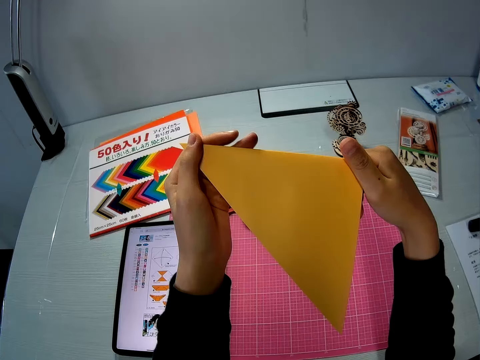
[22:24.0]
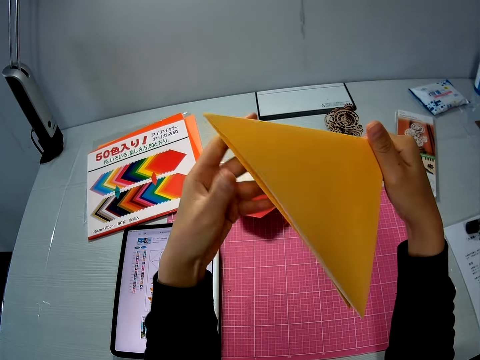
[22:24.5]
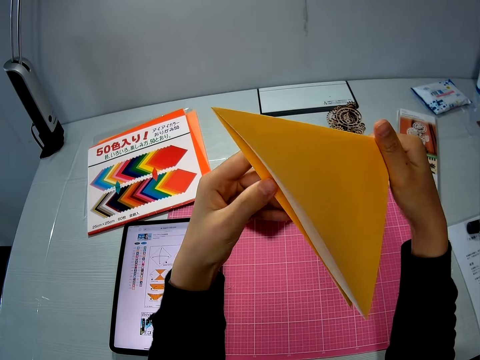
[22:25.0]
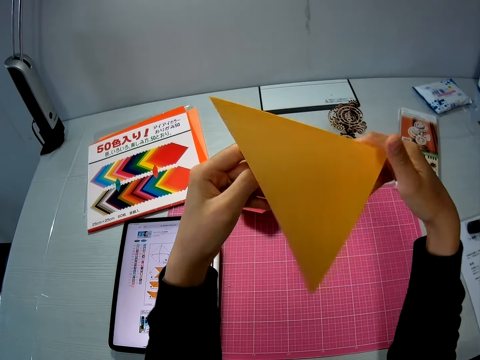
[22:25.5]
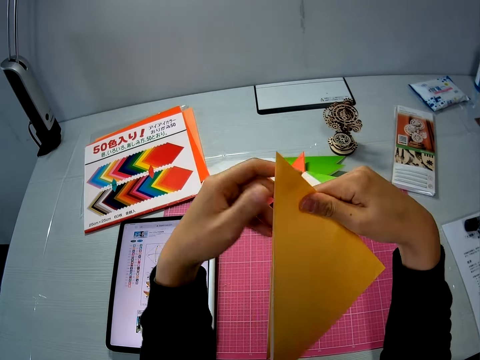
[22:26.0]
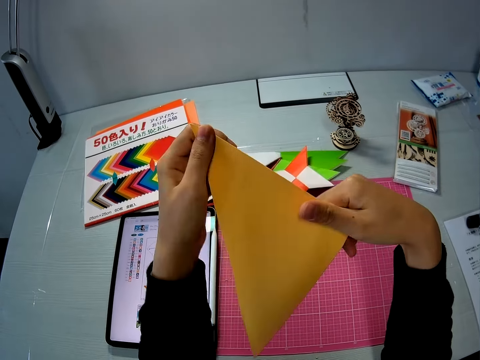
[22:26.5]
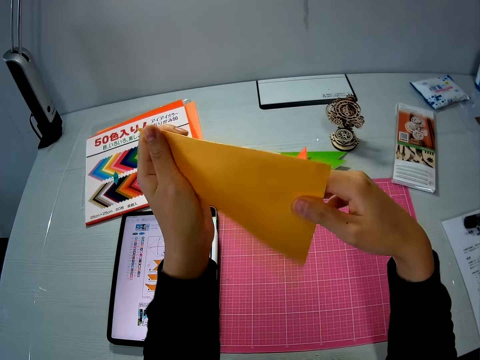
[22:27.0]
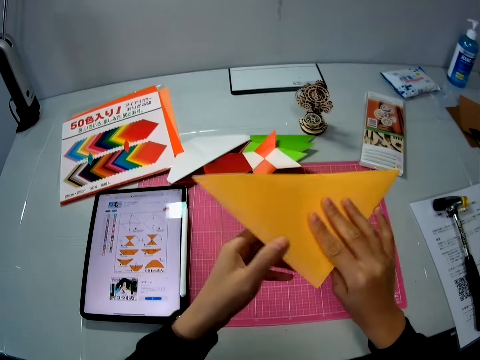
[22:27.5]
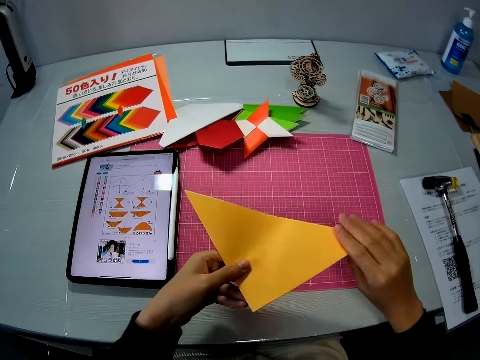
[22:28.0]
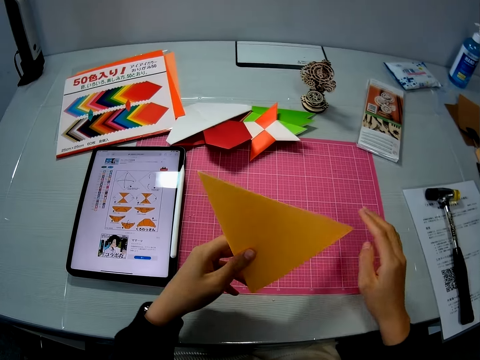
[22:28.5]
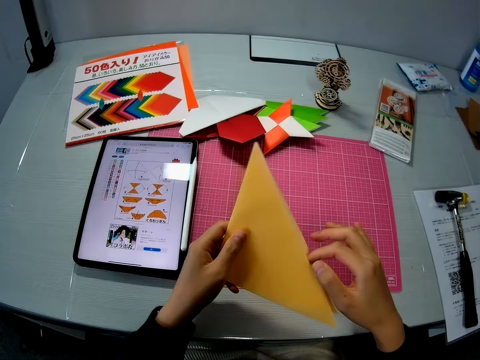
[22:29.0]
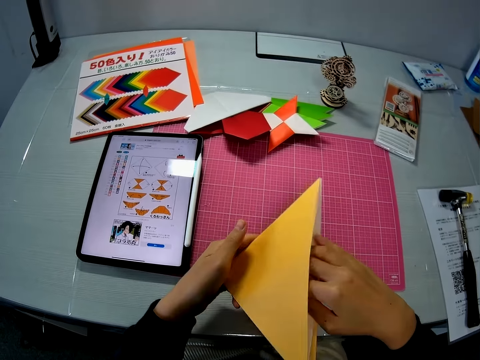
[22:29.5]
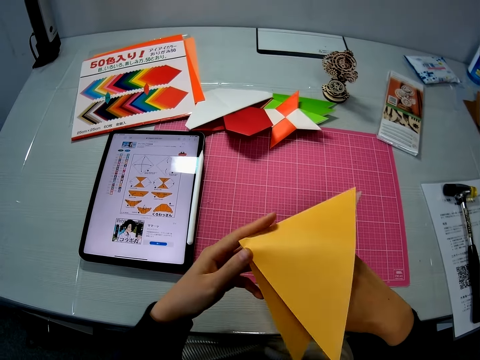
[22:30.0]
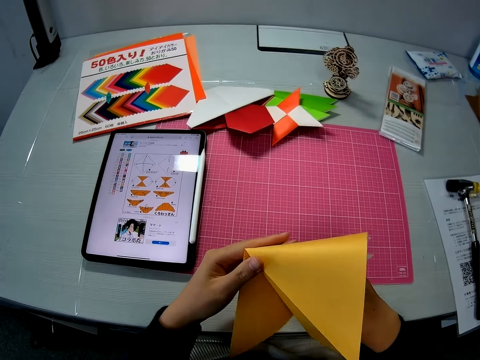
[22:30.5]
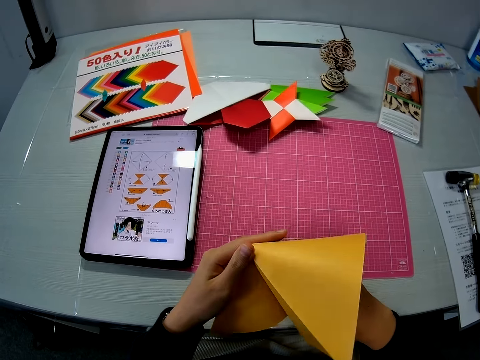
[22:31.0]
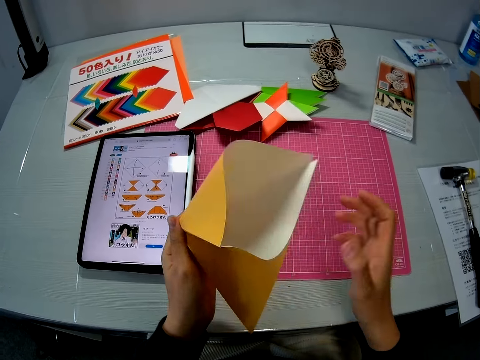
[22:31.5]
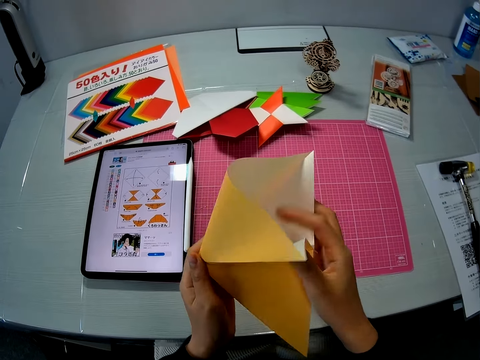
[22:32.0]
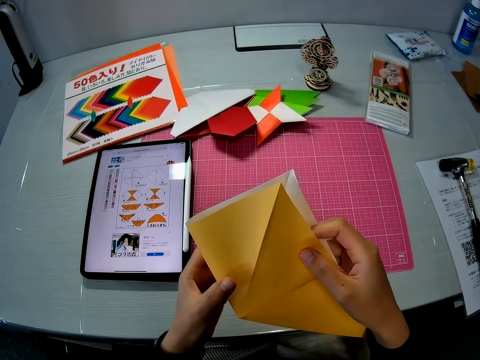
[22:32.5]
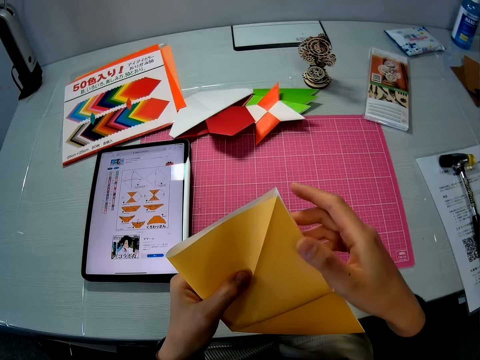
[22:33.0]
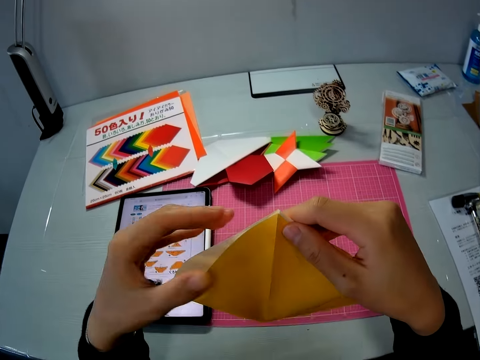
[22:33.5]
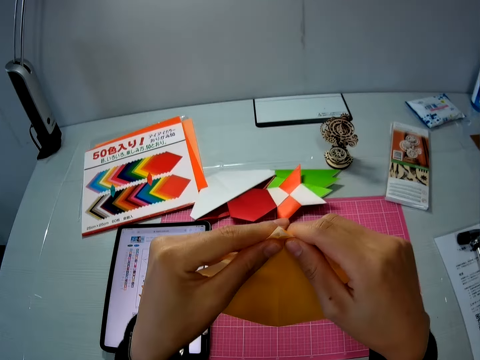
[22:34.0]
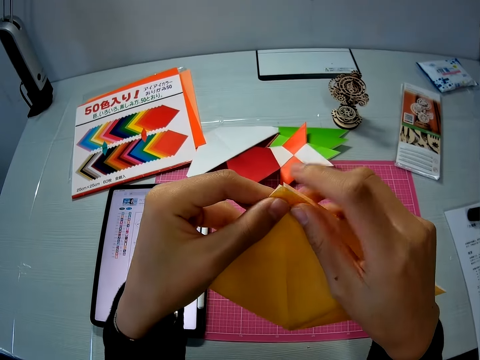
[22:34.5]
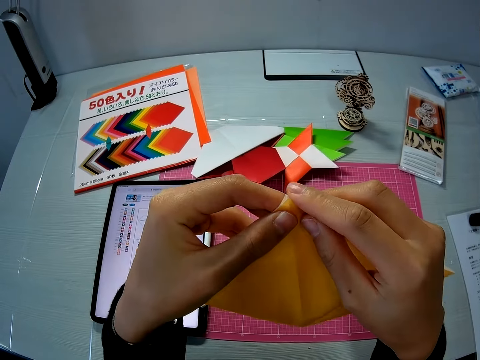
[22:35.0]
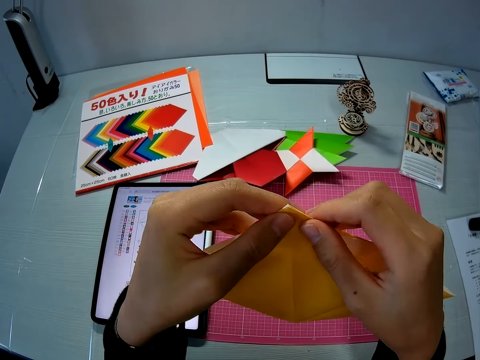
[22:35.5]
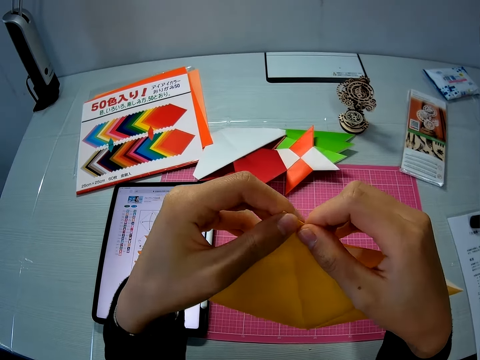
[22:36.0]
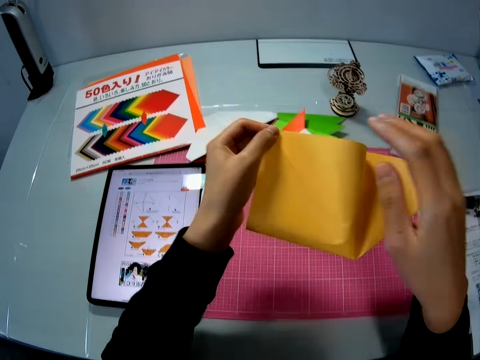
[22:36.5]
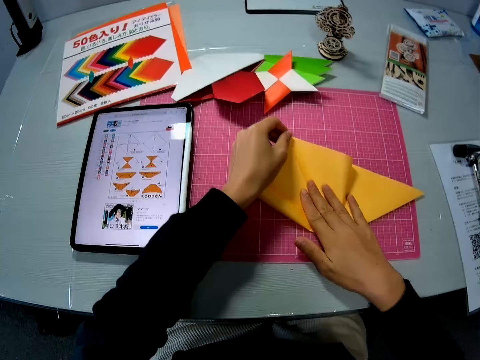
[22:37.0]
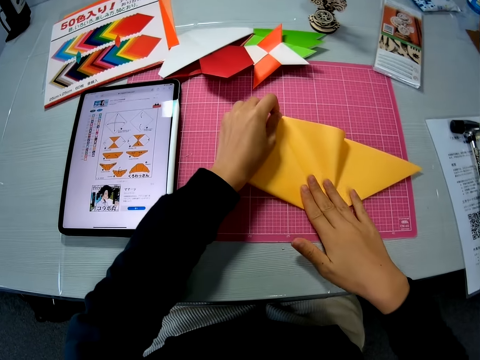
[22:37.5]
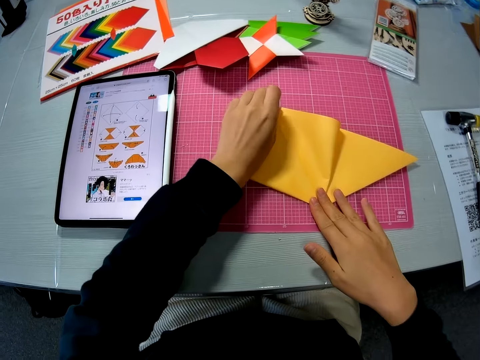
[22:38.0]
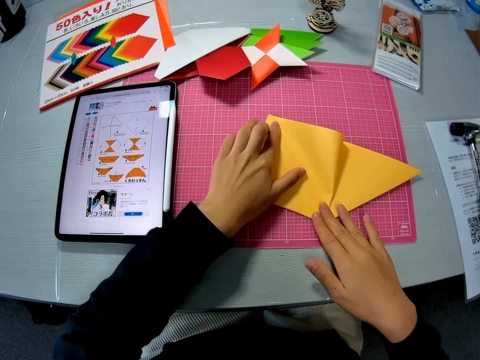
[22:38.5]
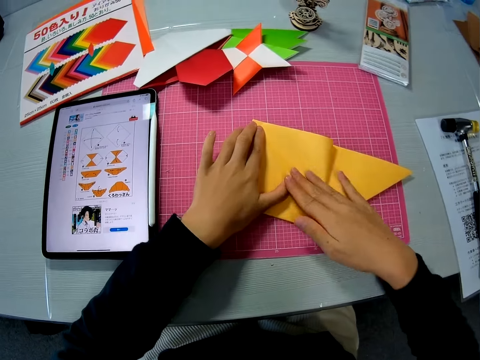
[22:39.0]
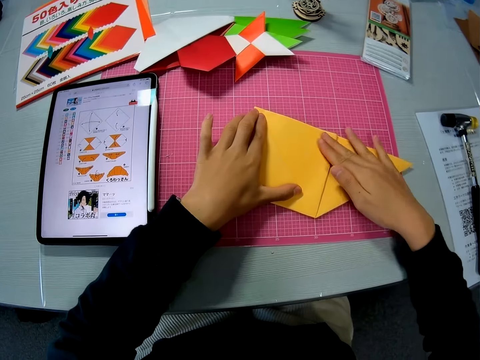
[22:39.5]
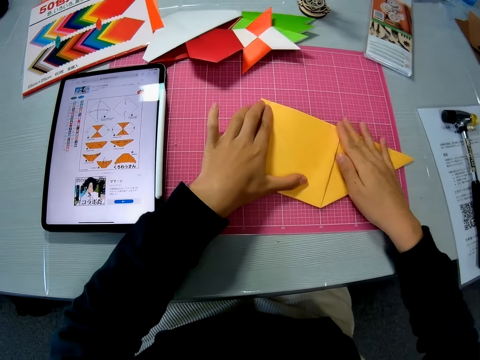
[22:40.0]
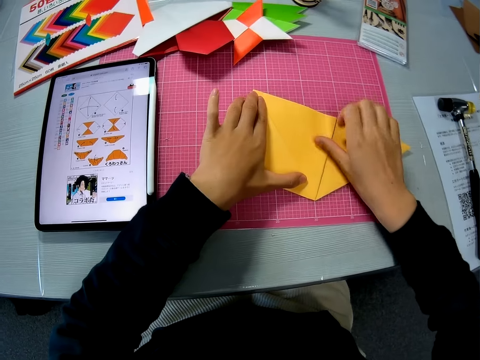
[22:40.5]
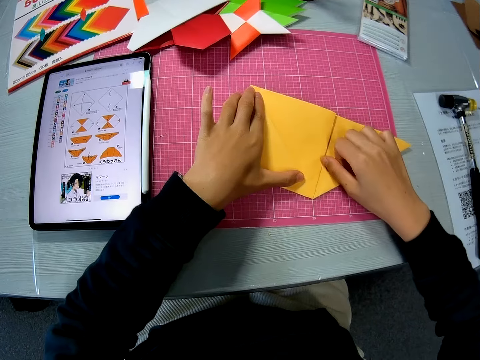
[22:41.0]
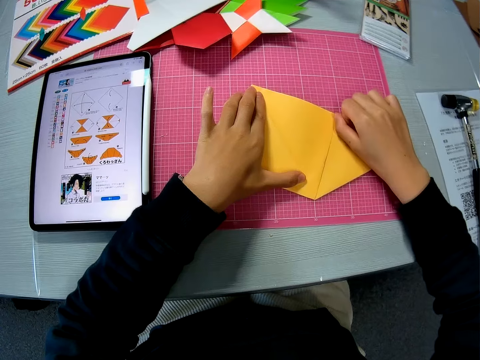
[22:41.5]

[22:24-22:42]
The camera wearer presses the paper. She inserts her hand in the paper. She folds the paper. She puts the paper on a mat. She folds the yellow colored paper on the table. She aligns the paper.

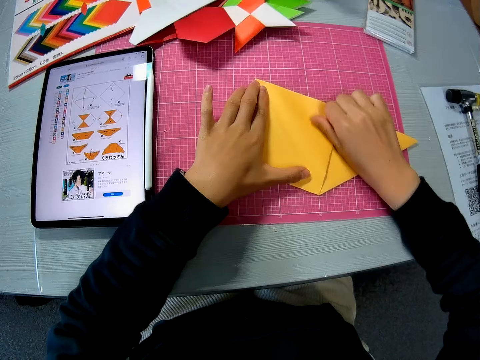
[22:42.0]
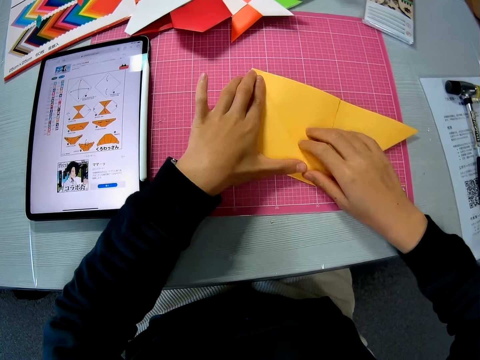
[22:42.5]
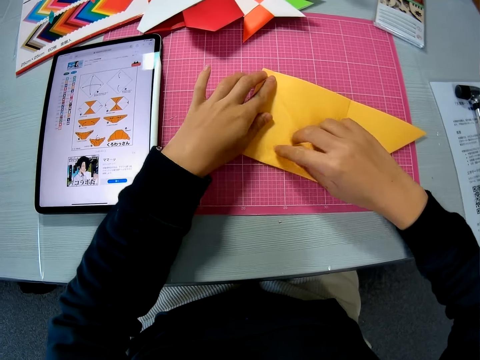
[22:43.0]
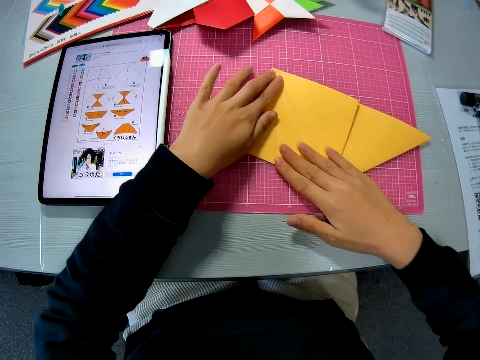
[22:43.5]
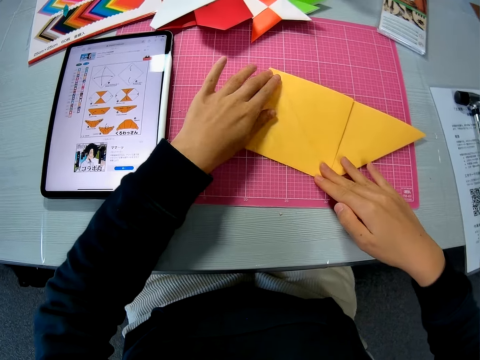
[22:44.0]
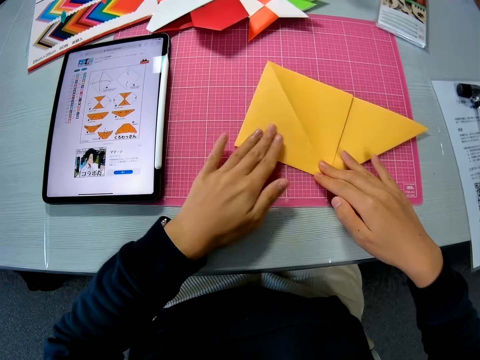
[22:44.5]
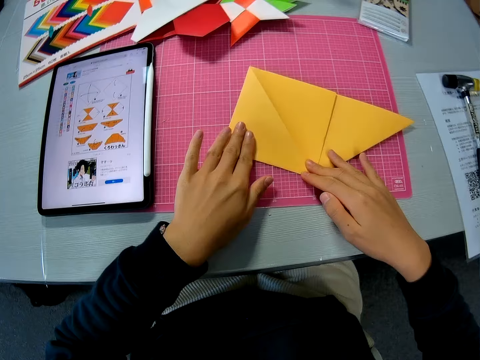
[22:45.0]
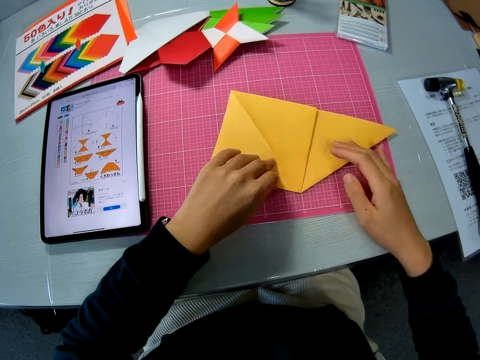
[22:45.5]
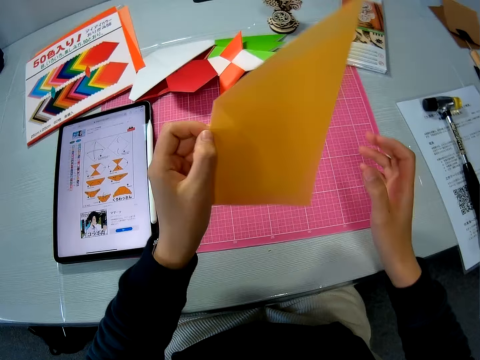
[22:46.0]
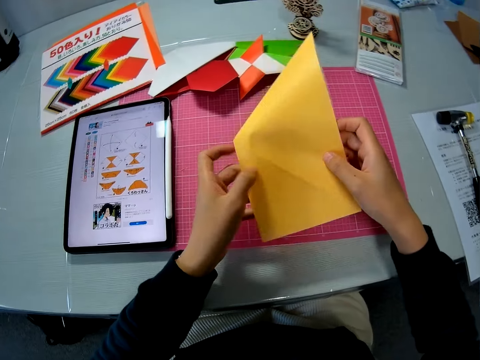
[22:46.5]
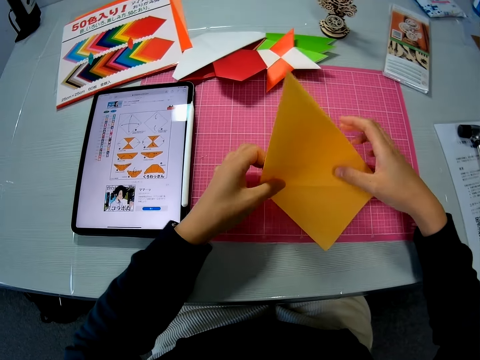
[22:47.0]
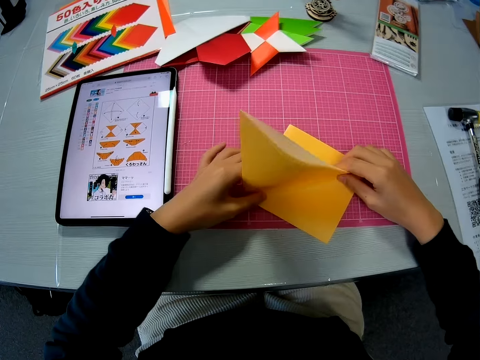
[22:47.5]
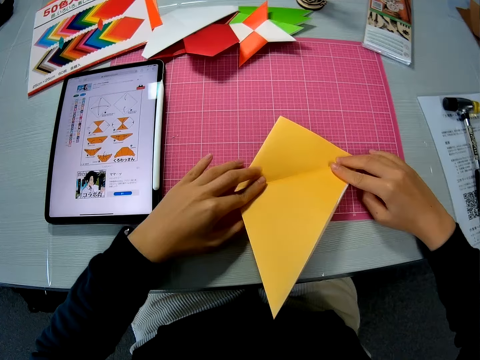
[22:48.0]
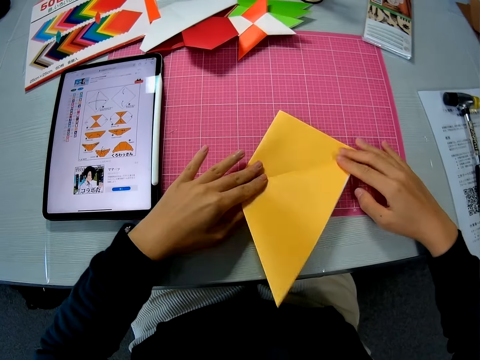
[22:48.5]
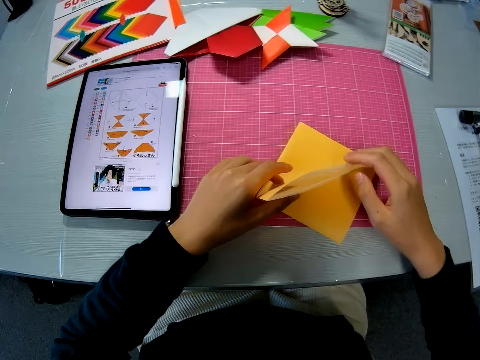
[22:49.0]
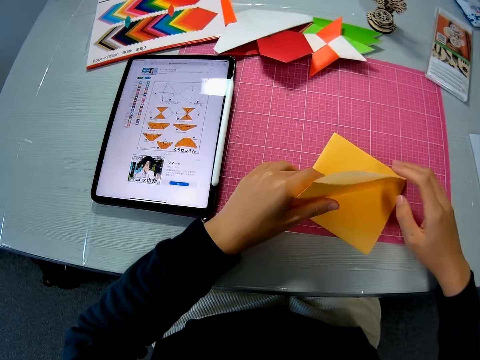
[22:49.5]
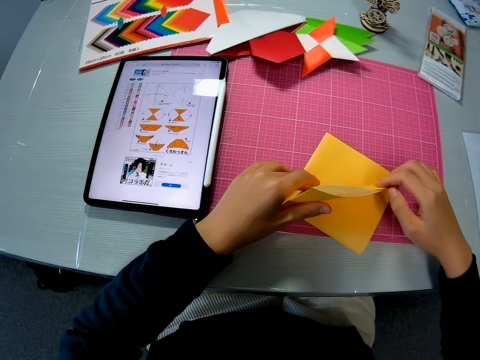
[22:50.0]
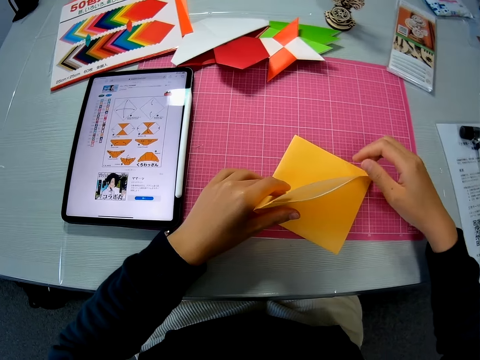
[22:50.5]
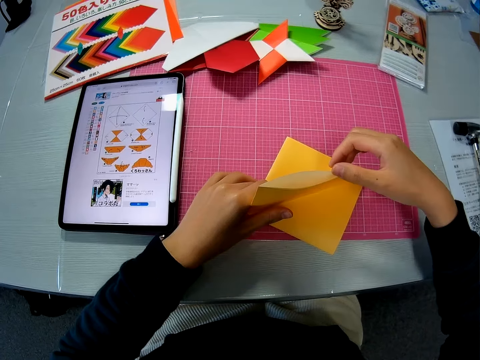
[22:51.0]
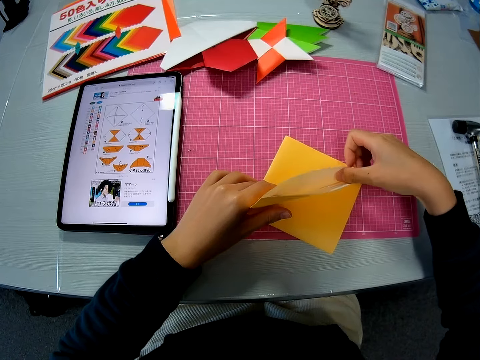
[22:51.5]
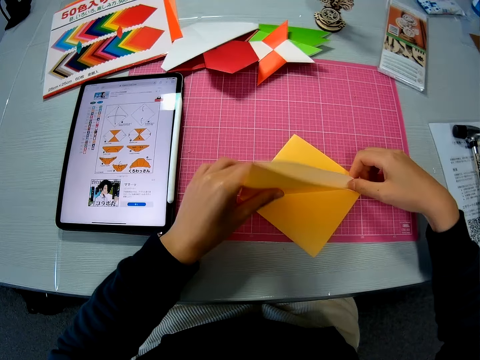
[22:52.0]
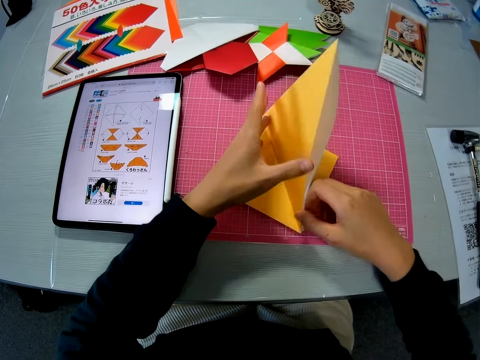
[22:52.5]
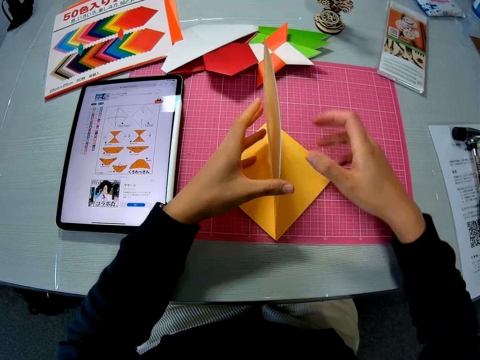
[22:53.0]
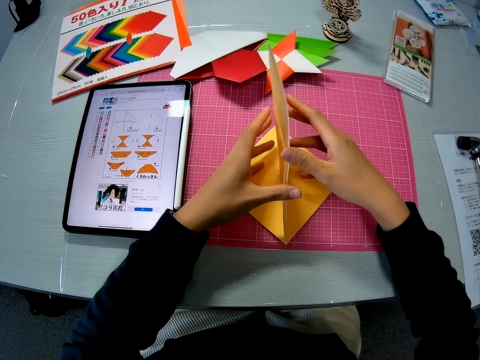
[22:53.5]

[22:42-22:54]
The camera wearer picks up the paper craft or crafting paper from the cutting mat. They turn the crafting paper. They place the paper craft on the mat. They adjust the paper craft on the mat. They fold the crafting paper. They open the crafting paper. They move the crafting paper. They open the crafting paper.
